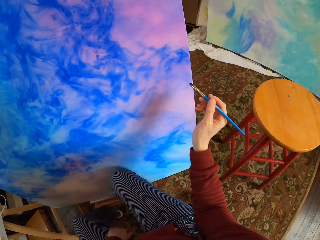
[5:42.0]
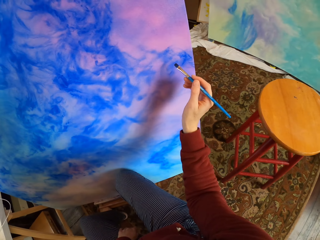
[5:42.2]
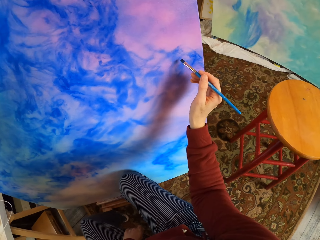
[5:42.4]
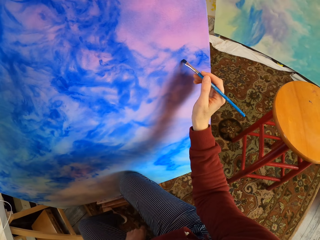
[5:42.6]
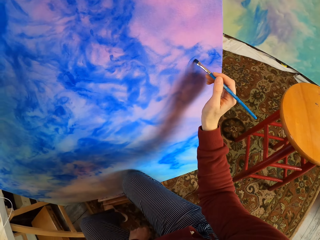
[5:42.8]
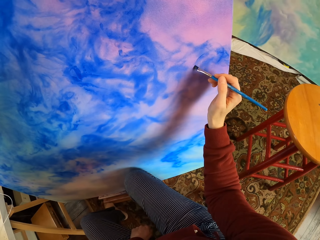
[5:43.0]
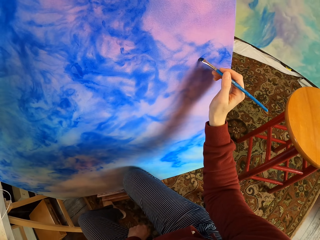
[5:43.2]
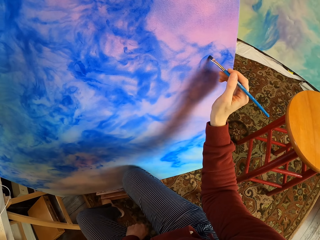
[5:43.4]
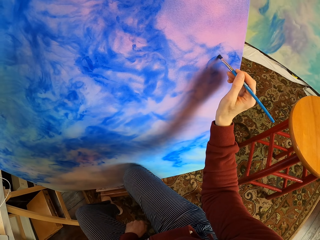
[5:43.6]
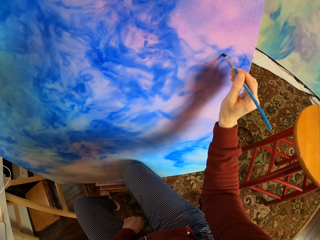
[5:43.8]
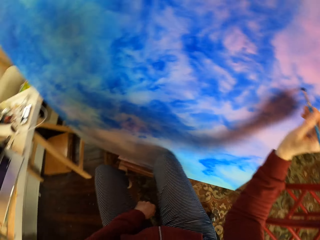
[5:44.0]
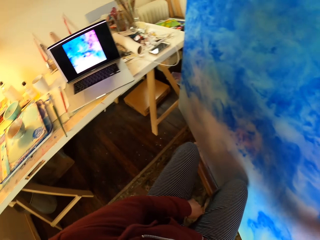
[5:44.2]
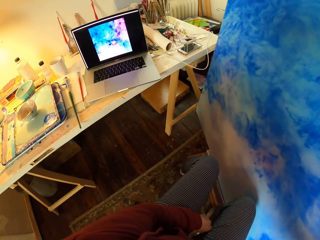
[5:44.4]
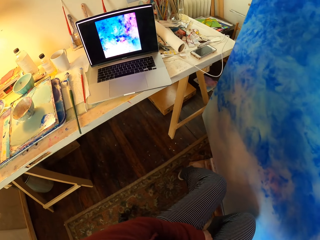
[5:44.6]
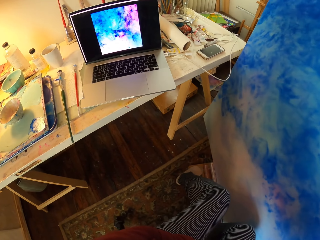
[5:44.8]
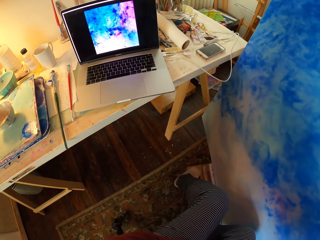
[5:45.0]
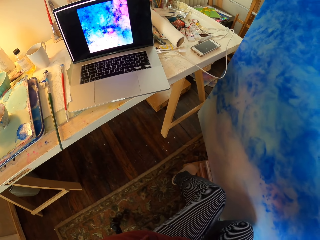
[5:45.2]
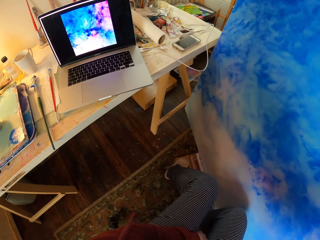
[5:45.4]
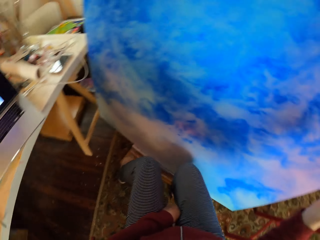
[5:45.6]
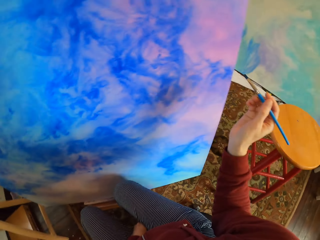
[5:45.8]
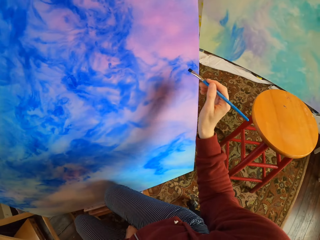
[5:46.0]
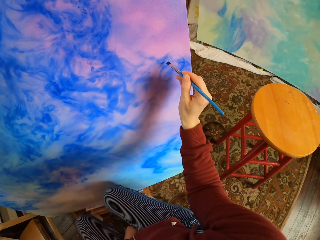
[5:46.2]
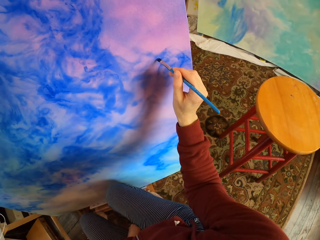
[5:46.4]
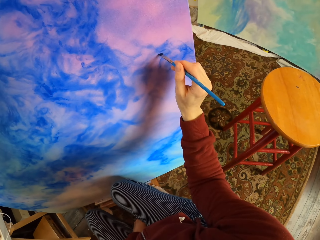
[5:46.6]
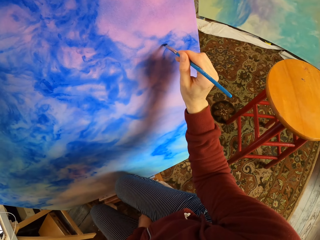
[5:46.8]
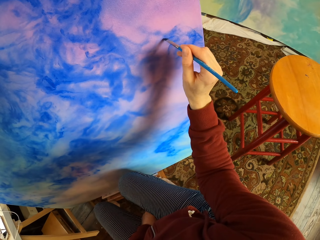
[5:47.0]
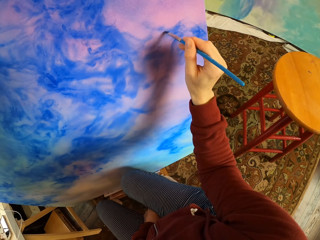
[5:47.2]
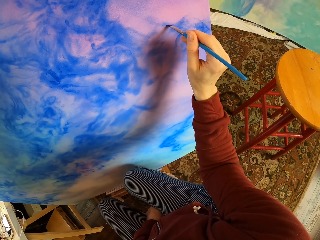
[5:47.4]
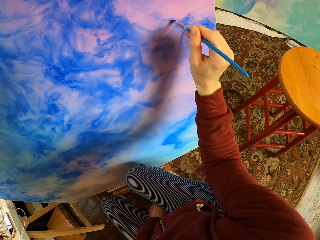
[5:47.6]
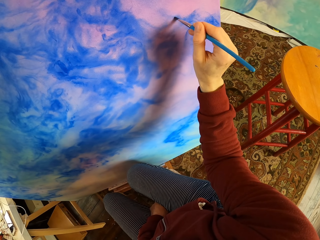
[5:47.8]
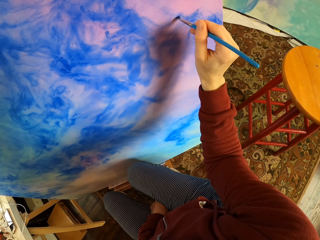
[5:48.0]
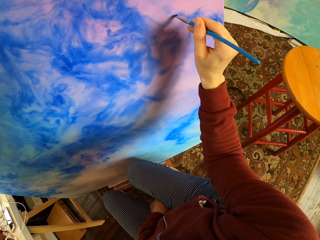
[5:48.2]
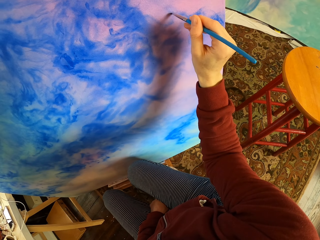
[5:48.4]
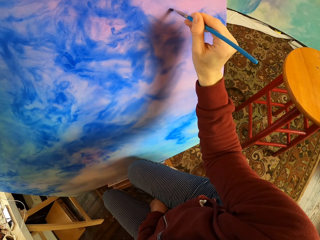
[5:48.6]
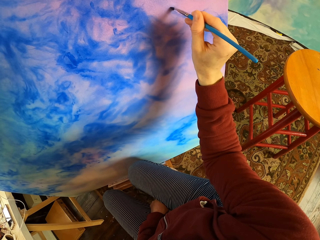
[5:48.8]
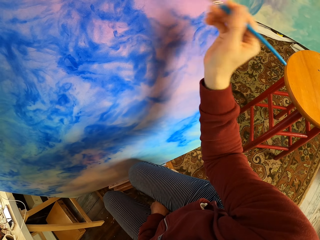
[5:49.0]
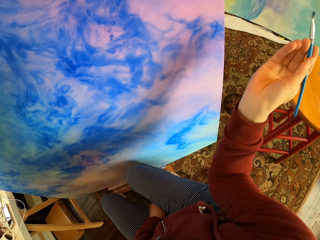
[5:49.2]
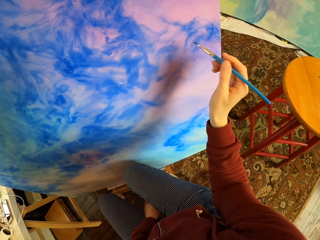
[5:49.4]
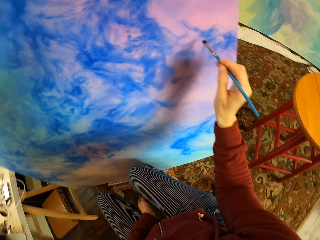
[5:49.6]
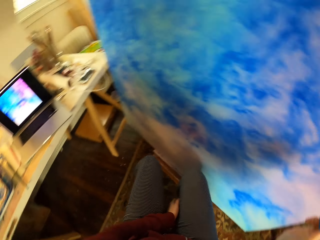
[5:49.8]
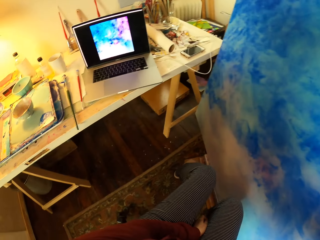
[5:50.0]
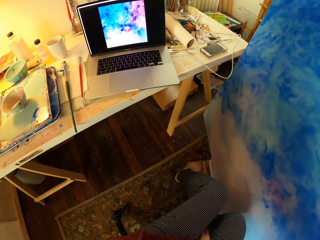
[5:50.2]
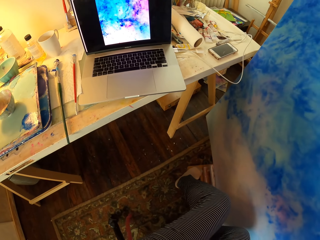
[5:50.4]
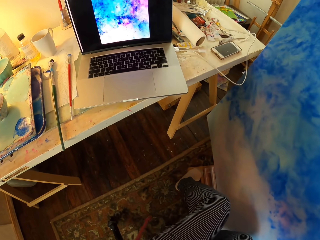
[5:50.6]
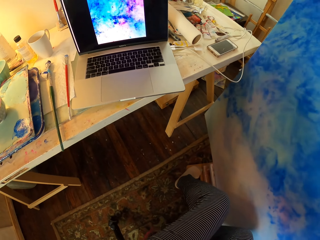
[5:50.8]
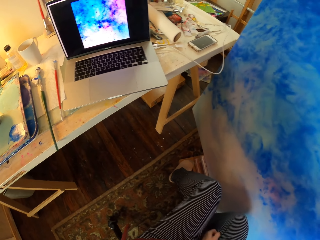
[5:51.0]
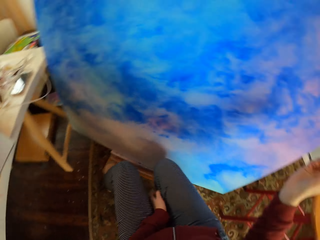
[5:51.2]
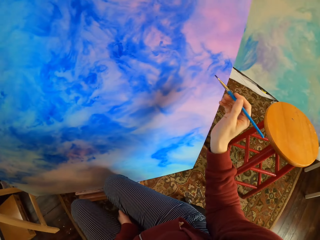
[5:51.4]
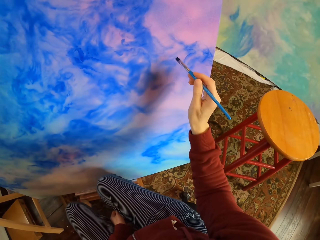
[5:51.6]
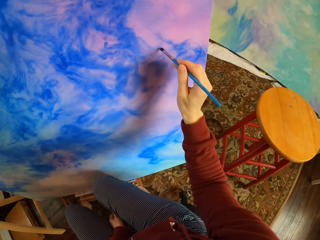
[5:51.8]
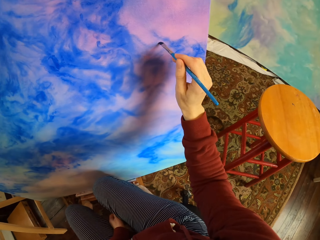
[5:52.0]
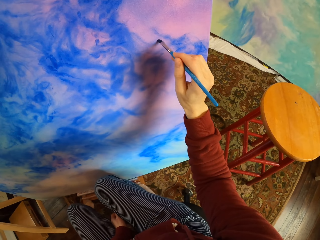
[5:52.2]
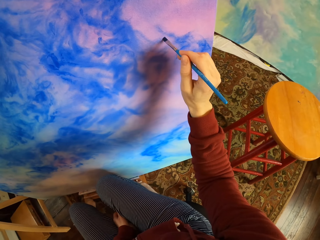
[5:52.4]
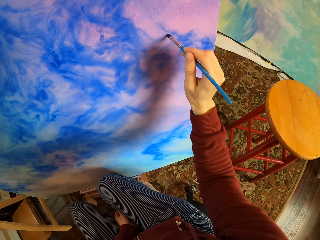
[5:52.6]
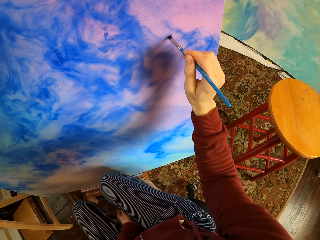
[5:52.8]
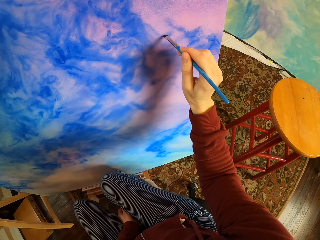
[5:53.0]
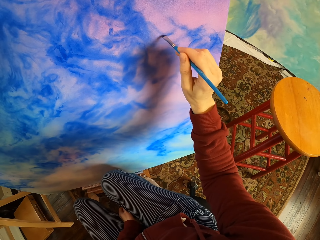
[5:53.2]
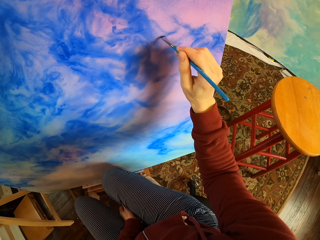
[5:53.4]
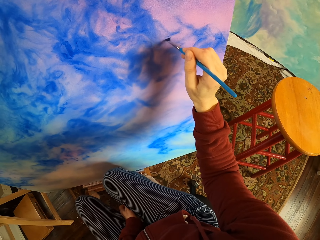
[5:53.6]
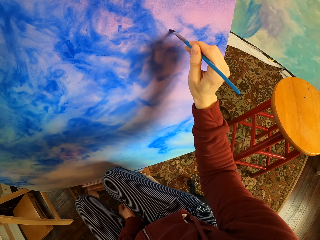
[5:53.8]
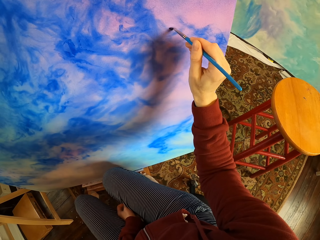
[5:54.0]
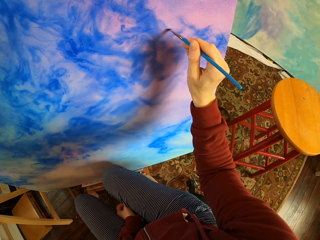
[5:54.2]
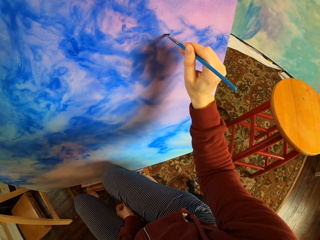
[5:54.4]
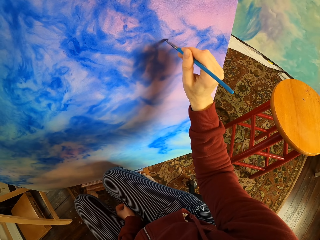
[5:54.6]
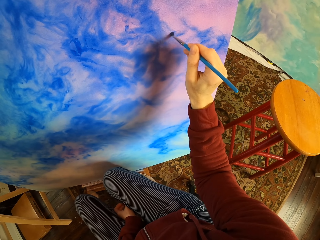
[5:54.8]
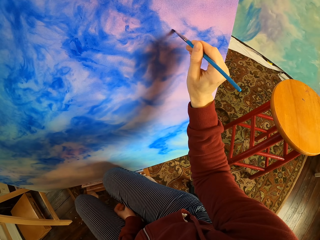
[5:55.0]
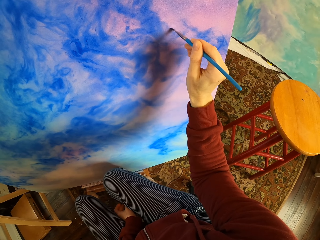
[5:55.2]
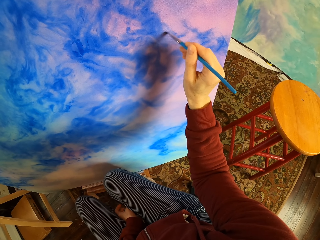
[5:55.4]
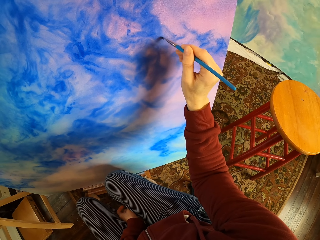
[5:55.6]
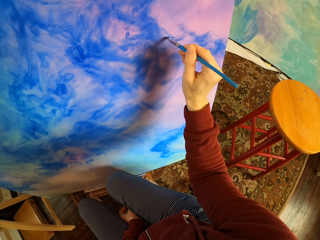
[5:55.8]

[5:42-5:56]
The camera wearer paints the art on the board. They look at the laptop. They paint the art on the board. They look at the laptop. They paint the art on the board.

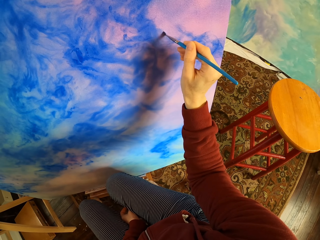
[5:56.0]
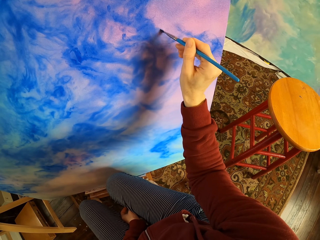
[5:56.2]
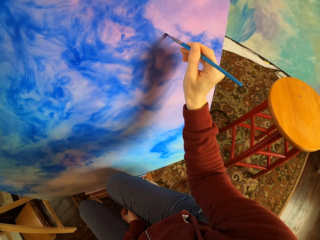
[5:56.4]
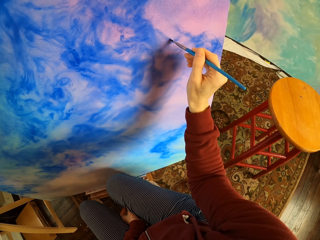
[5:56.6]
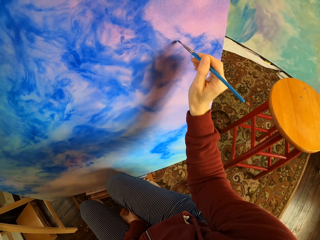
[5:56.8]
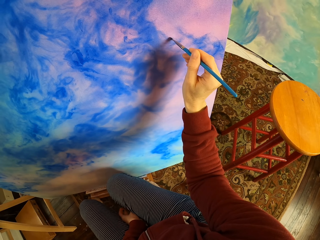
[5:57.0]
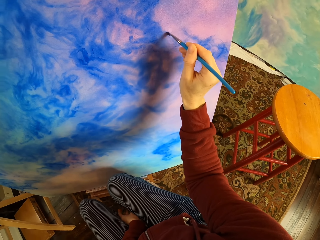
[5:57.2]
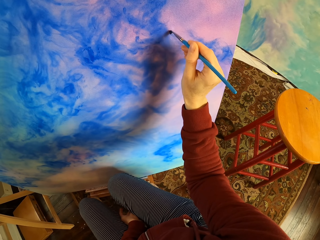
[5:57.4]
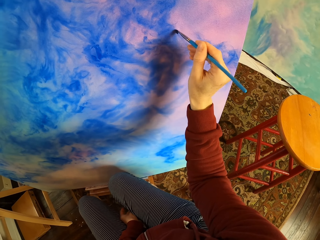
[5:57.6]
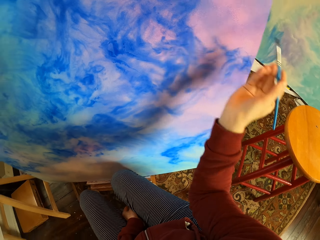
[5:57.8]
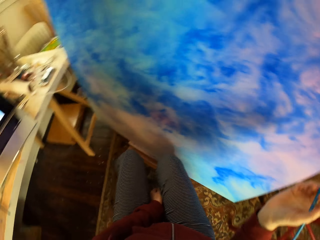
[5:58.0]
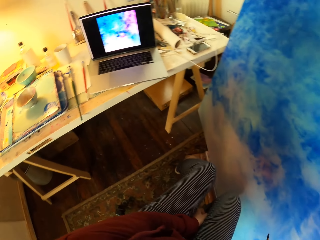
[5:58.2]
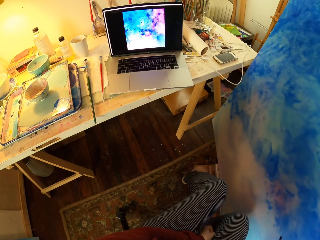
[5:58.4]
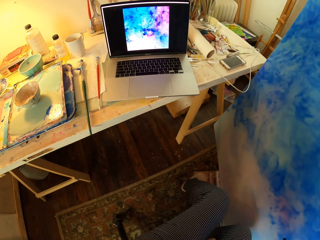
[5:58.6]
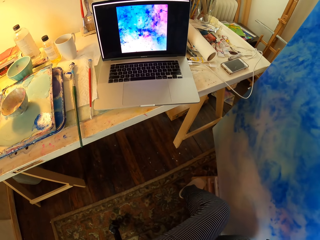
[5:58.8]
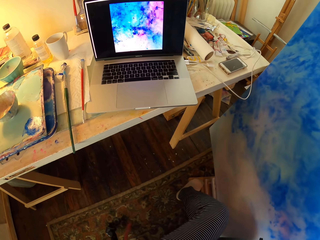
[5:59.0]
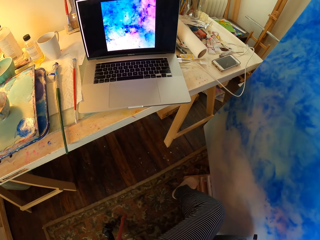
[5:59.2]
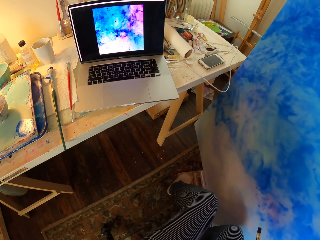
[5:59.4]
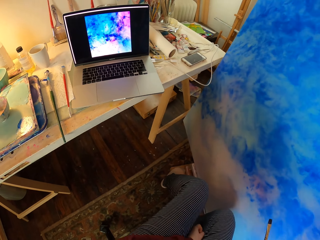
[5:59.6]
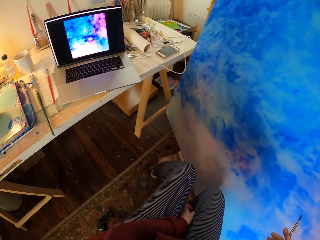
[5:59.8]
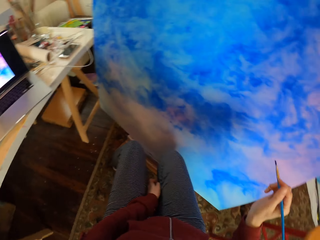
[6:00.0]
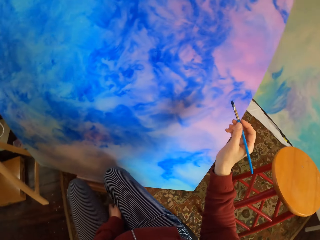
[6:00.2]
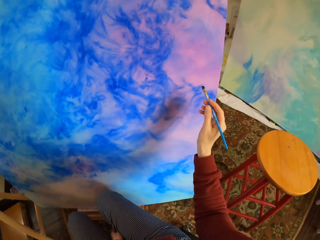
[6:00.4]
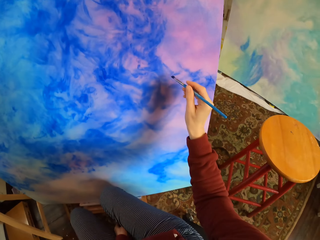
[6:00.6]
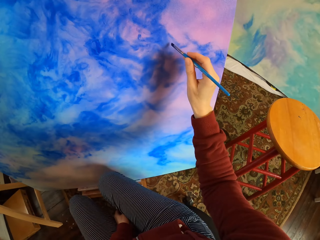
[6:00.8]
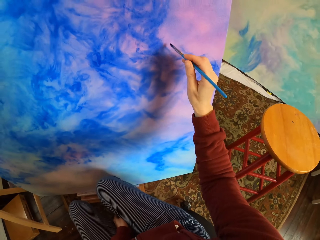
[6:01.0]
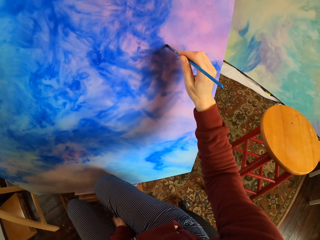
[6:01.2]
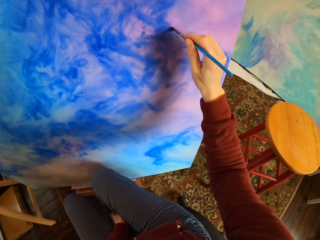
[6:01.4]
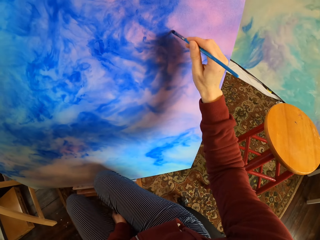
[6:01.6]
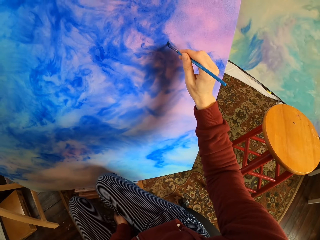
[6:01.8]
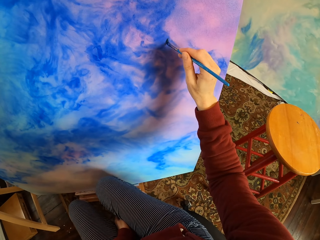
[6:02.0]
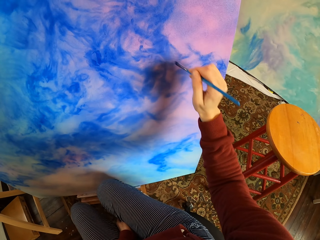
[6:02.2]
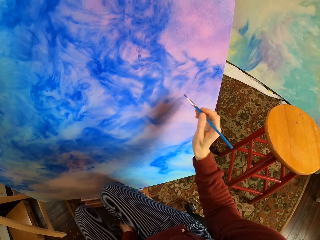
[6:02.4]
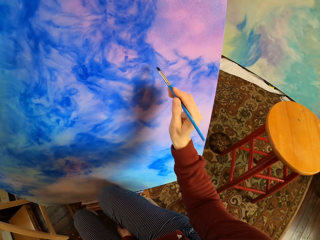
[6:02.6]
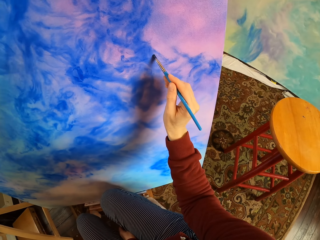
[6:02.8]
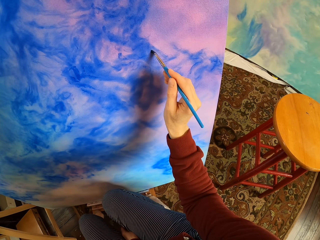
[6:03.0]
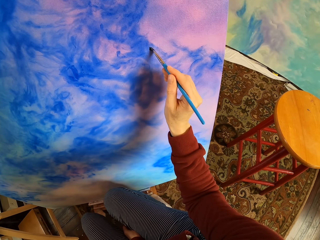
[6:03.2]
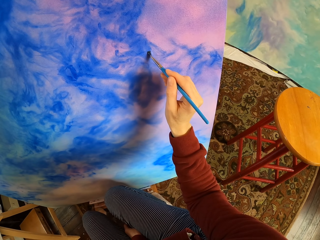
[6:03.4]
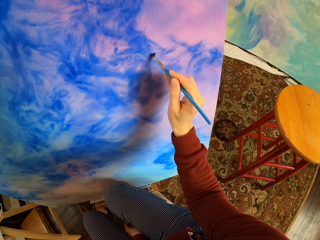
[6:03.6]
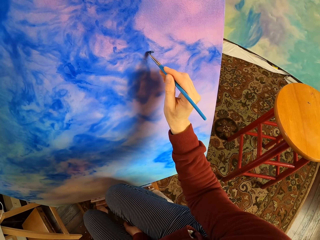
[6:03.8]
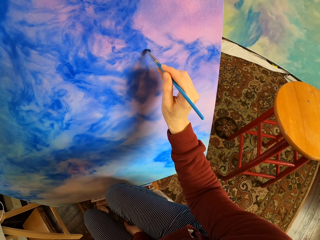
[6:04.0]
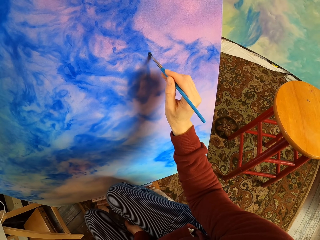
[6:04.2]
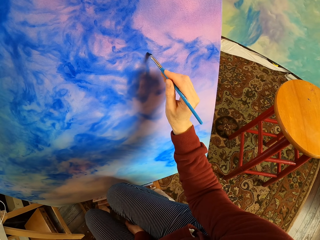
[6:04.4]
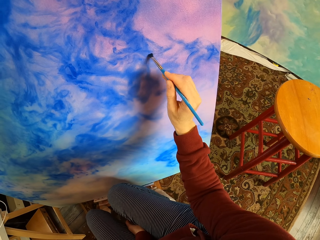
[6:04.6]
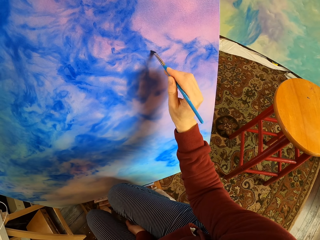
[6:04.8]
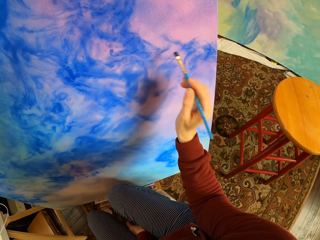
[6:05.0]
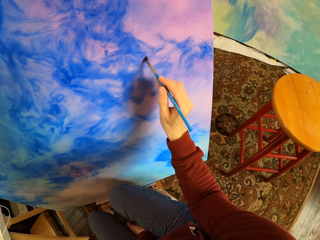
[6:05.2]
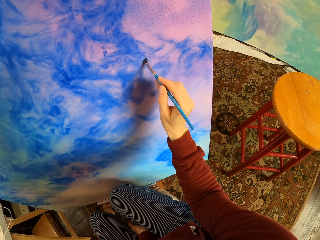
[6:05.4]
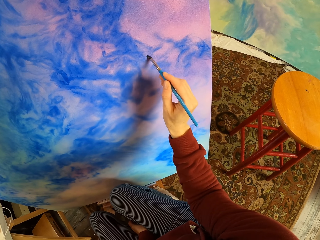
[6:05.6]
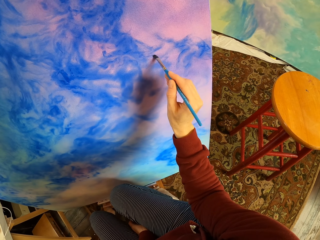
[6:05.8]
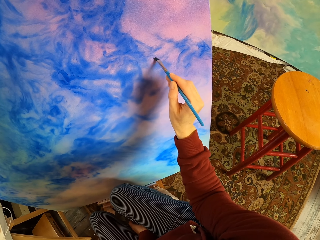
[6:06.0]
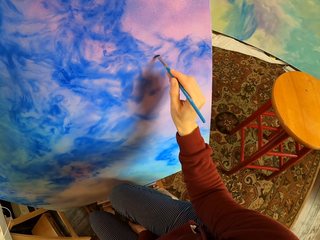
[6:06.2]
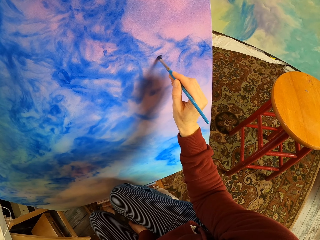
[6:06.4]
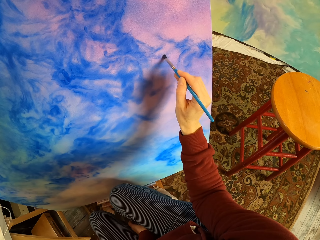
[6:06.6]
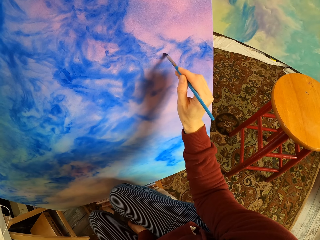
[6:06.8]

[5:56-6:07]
The camera wearer looks at the laptop. They paint the art on the board.
